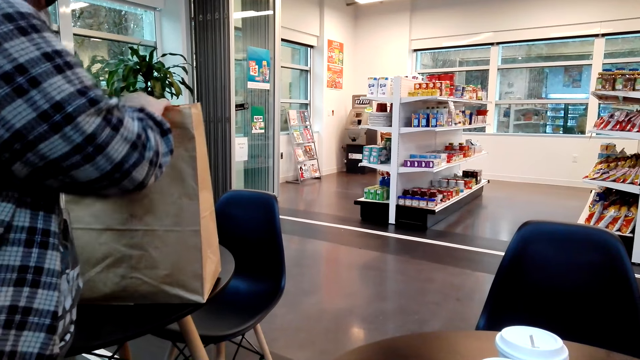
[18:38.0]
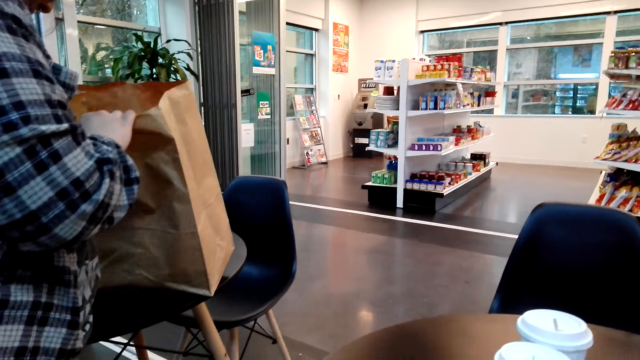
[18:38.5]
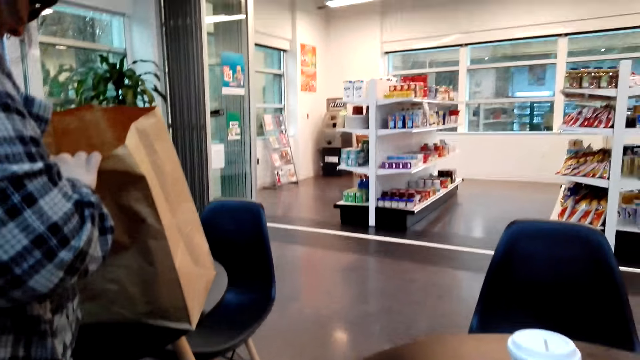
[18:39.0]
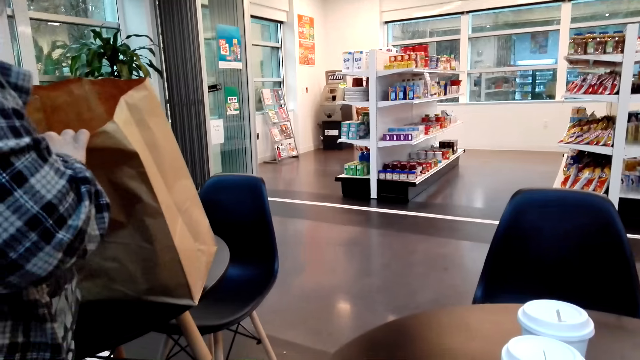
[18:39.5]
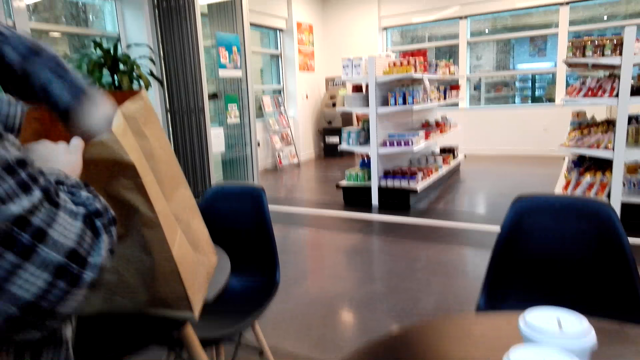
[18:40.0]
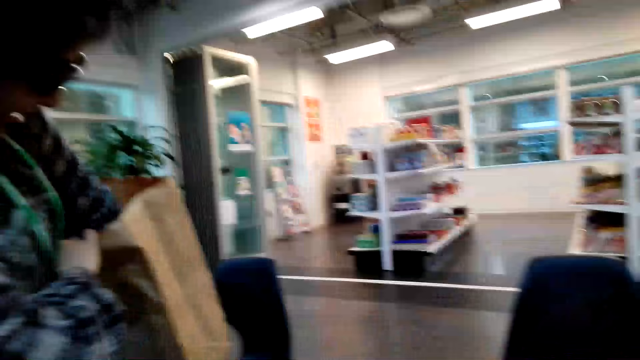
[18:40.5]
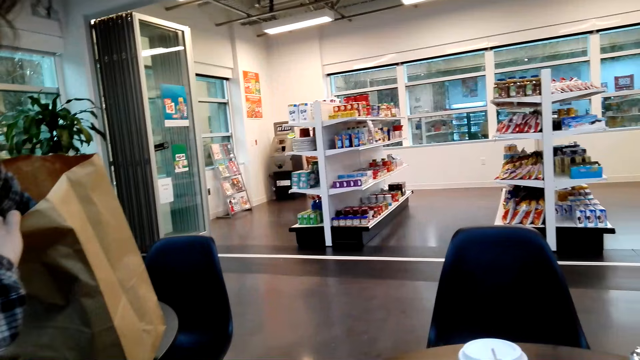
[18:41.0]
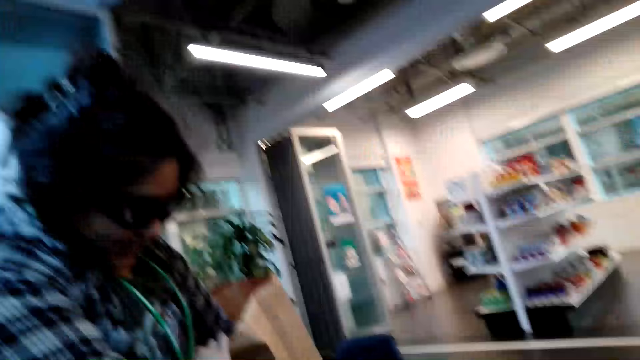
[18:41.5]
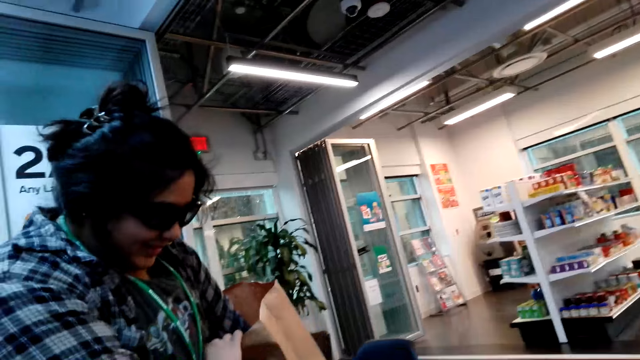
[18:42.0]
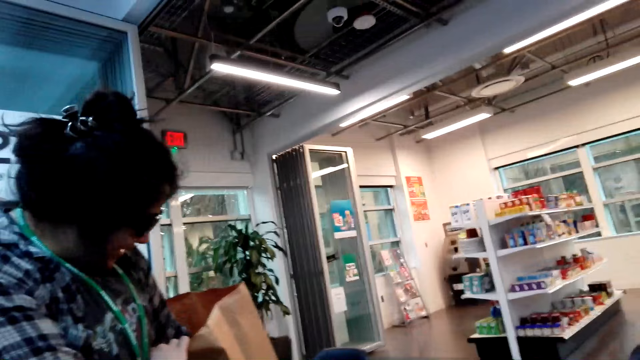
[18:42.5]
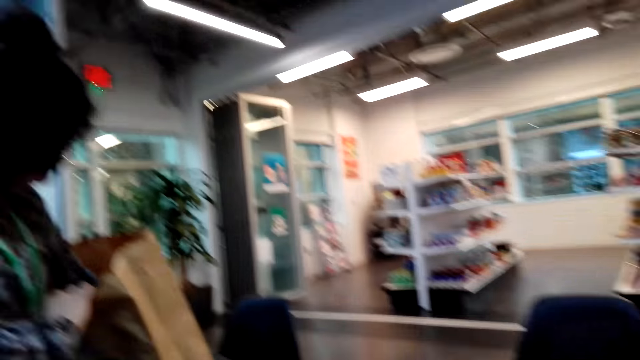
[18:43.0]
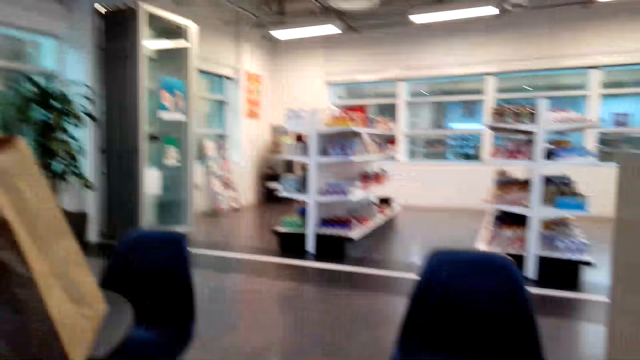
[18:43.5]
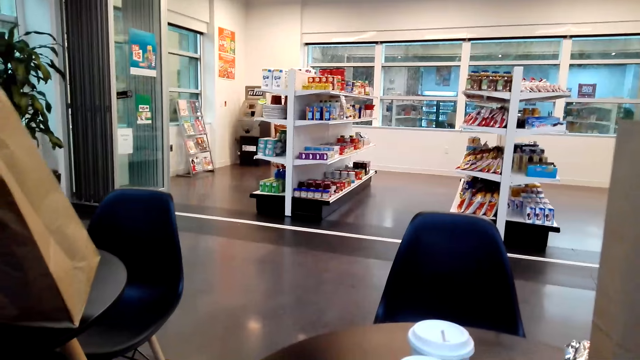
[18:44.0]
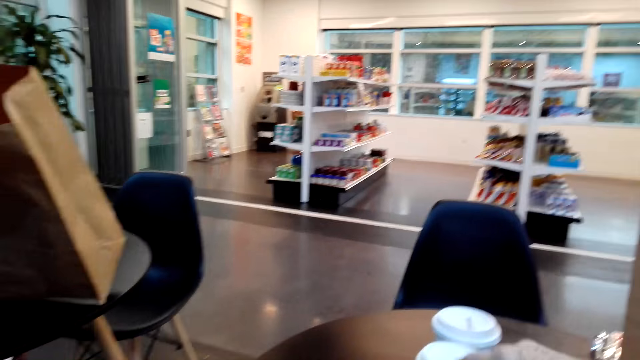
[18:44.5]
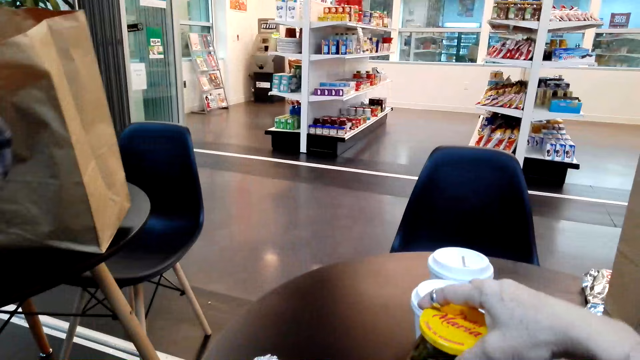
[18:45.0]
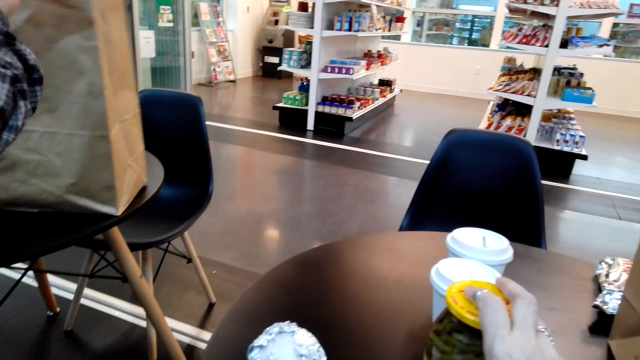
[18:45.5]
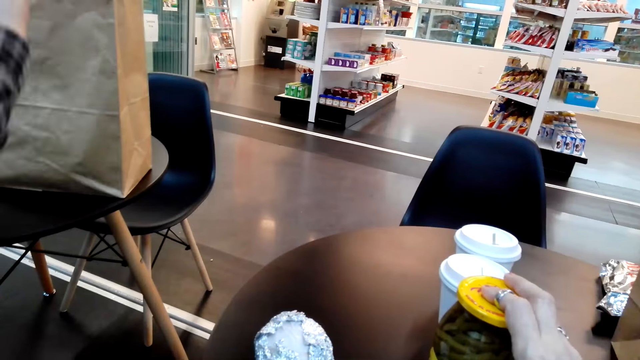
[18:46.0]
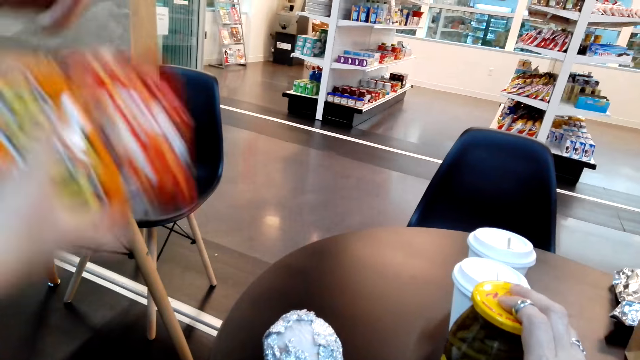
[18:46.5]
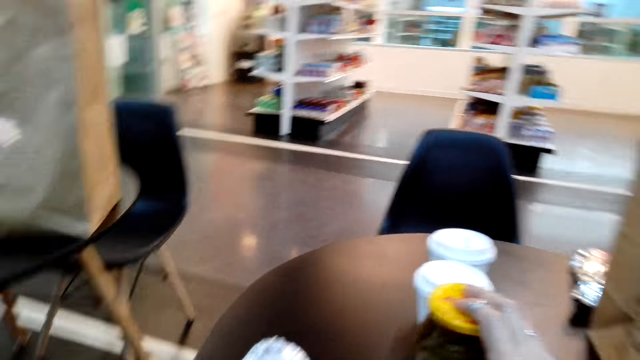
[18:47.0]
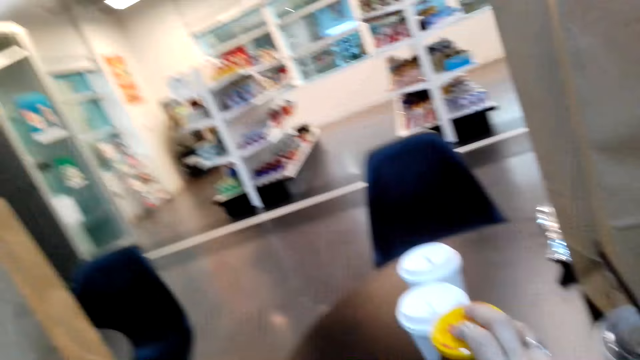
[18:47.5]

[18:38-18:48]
A woman looks inside the shopping bag. The camera wearer holds the container on the table.

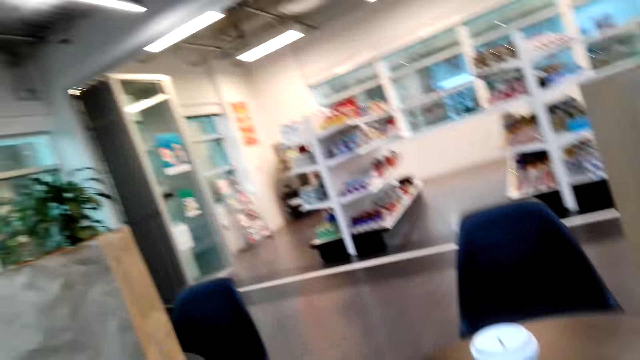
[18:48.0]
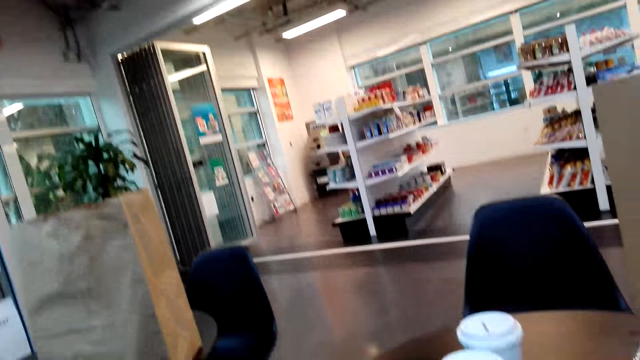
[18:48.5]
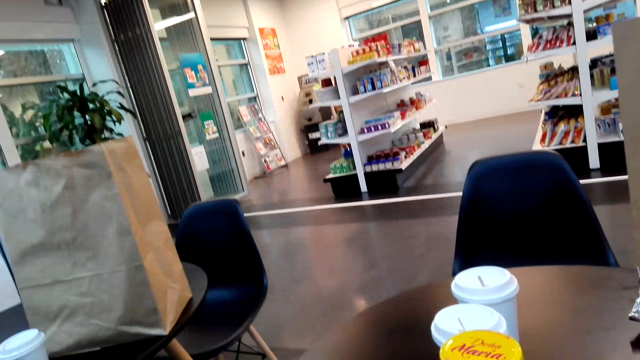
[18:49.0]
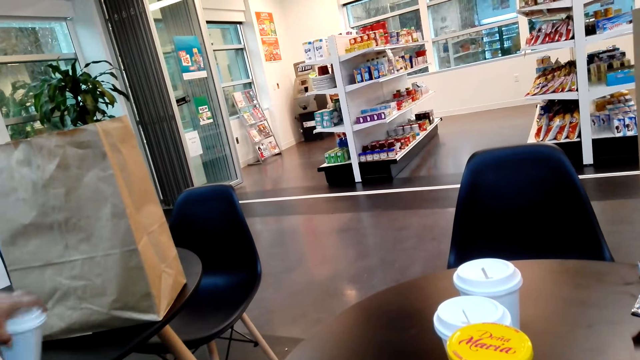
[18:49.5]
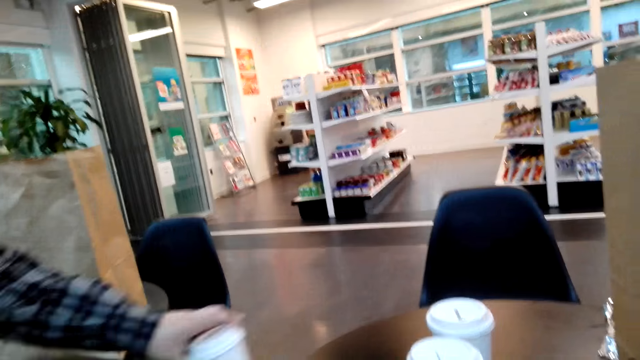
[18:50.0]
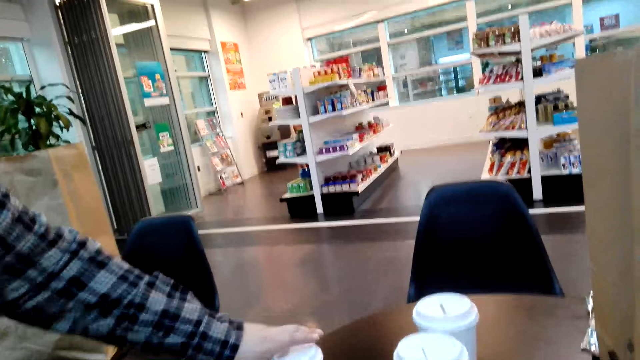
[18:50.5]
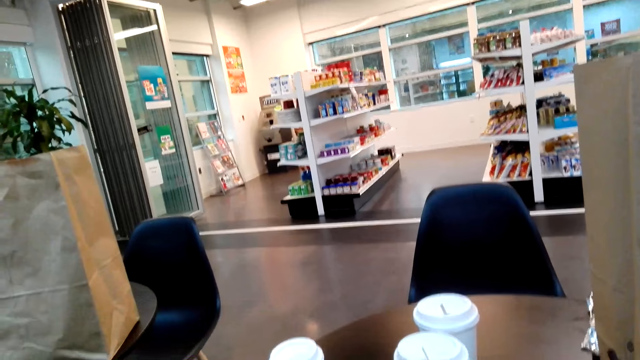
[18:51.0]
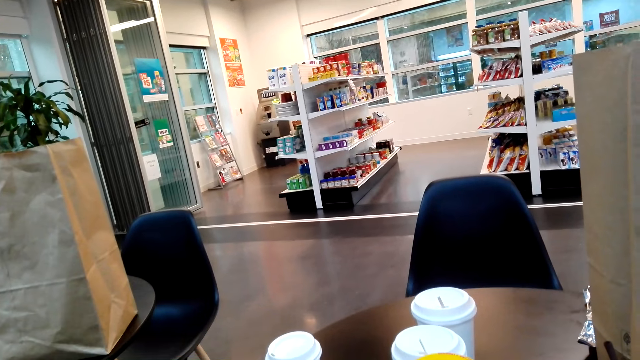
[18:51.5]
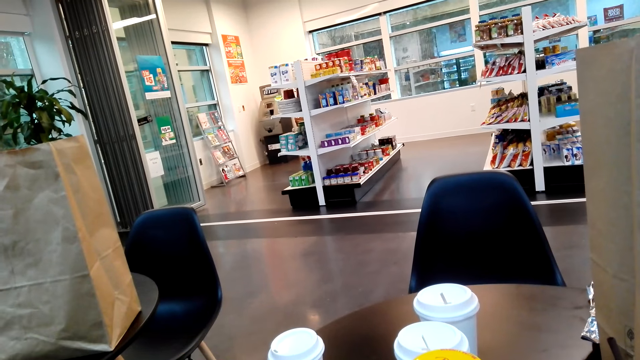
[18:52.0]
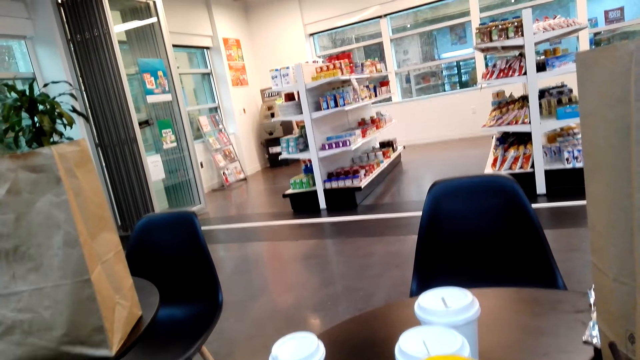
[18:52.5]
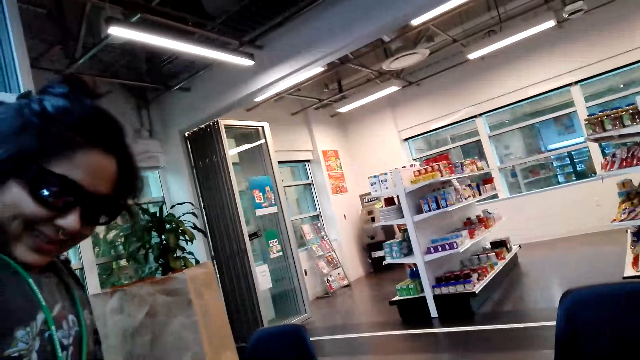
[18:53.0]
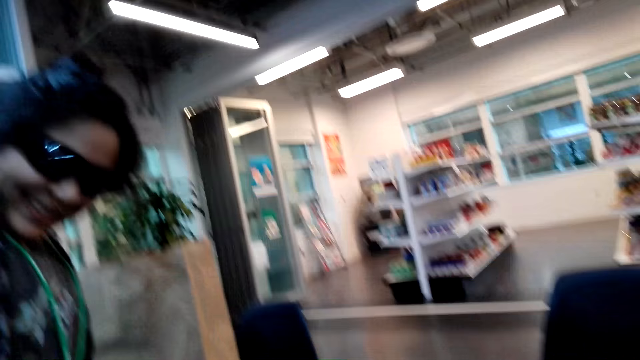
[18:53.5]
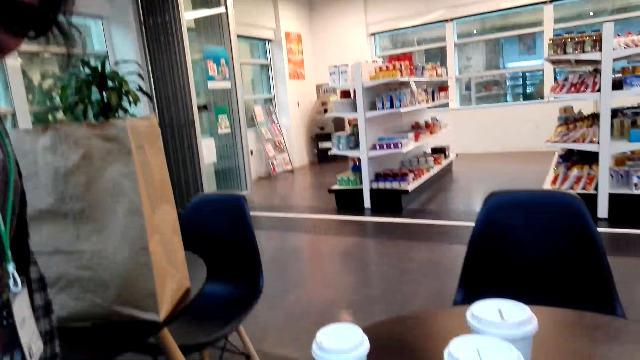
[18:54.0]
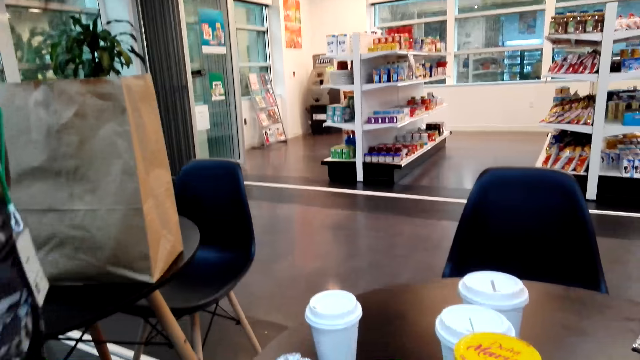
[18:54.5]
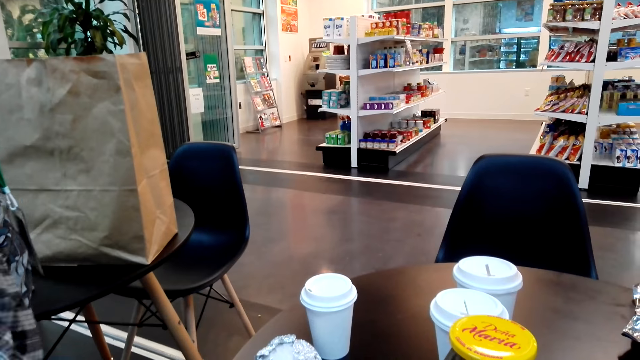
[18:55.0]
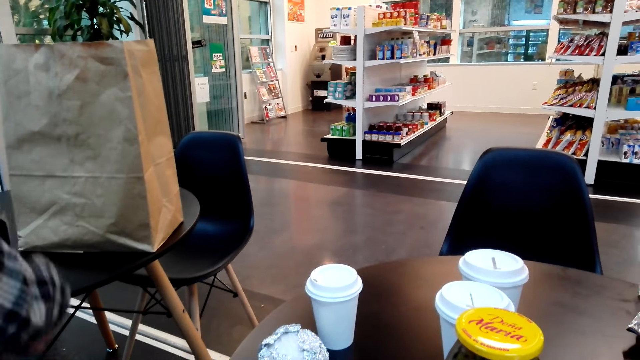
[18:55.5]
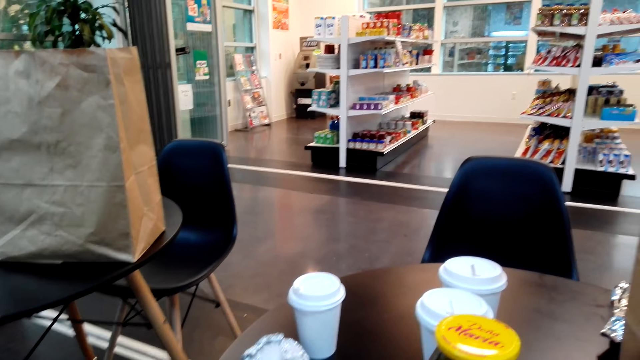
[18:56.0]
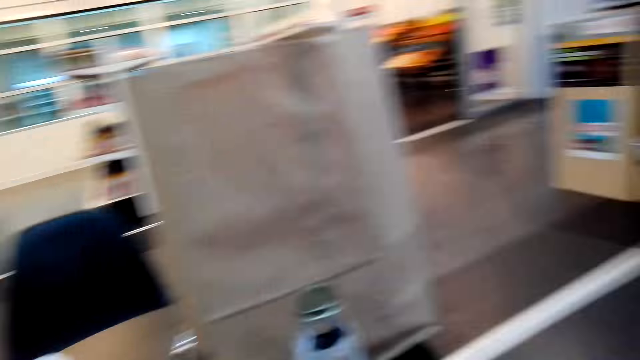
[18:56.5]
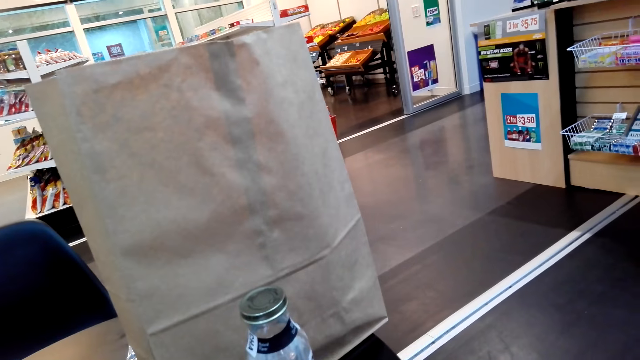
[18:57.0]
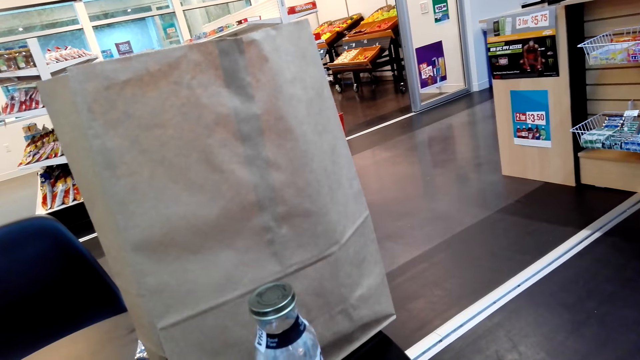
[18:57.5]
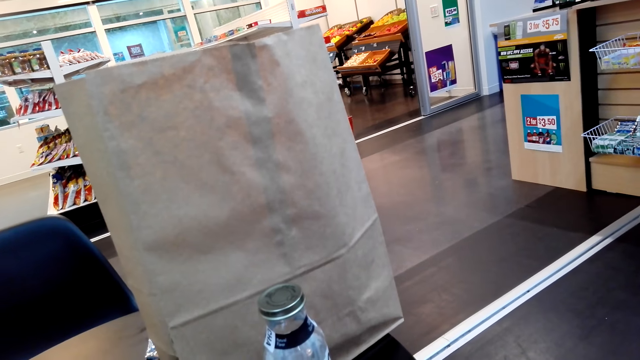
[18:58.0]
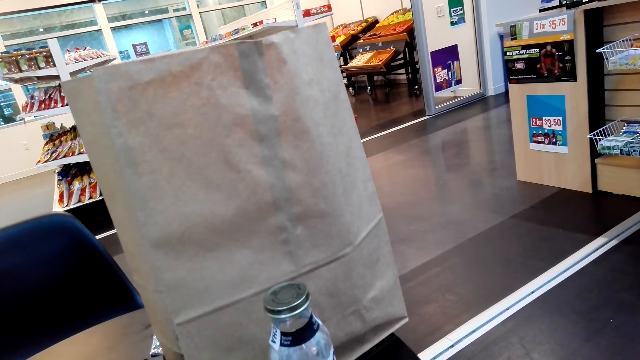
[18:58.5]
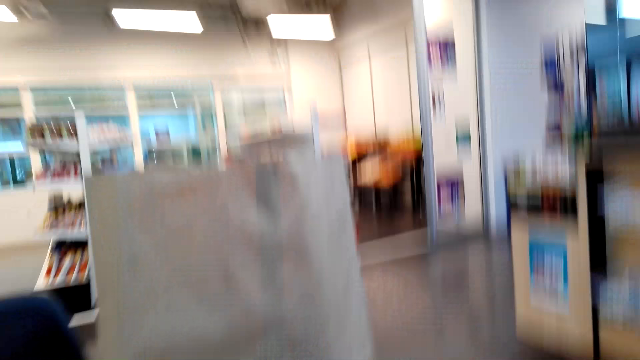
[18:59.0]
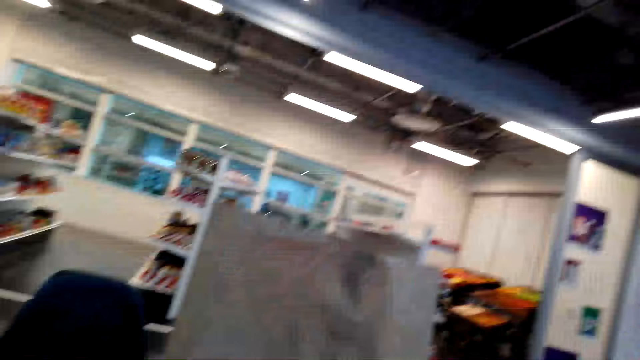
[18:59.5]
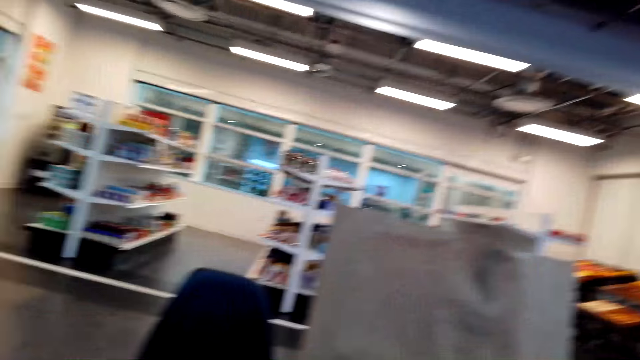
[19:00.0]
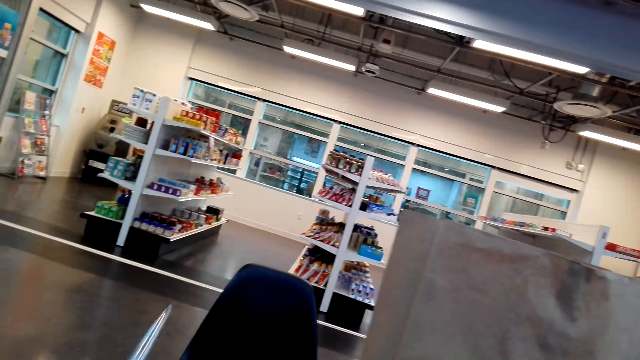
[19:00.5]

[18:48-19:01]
A person picks up a plastic coffee cup. The camera wearer puts the plastic coffee cup on the table.
